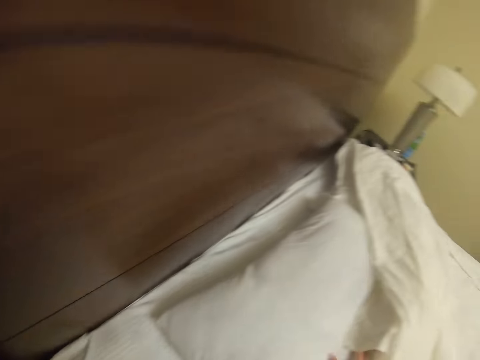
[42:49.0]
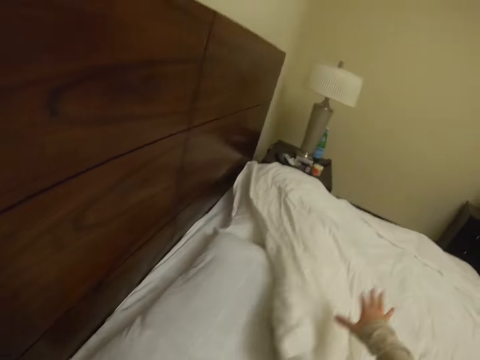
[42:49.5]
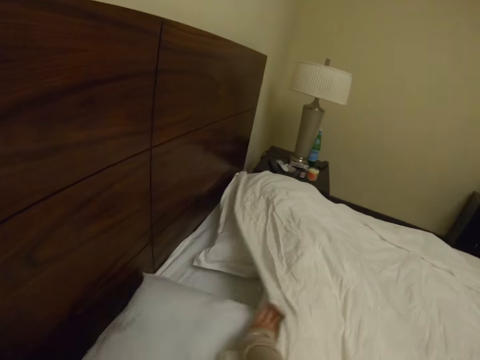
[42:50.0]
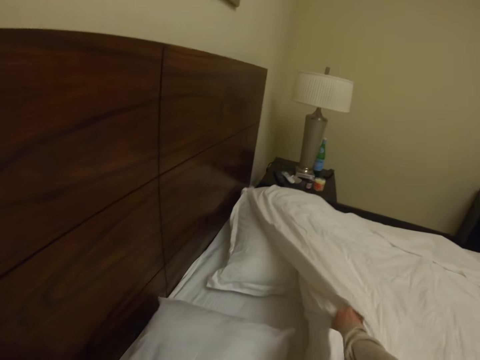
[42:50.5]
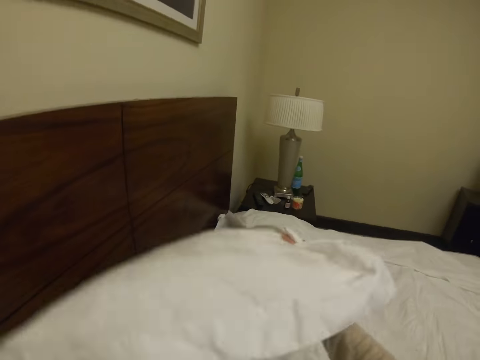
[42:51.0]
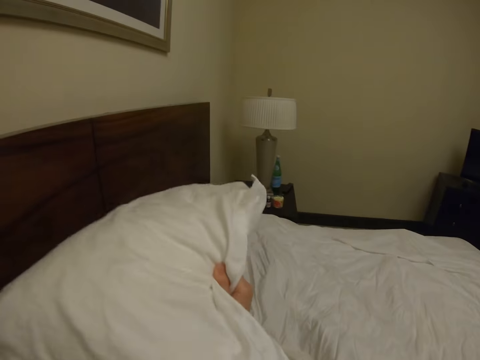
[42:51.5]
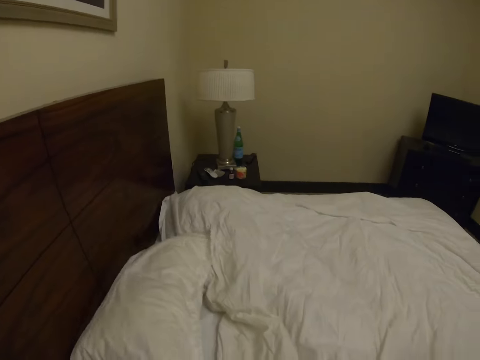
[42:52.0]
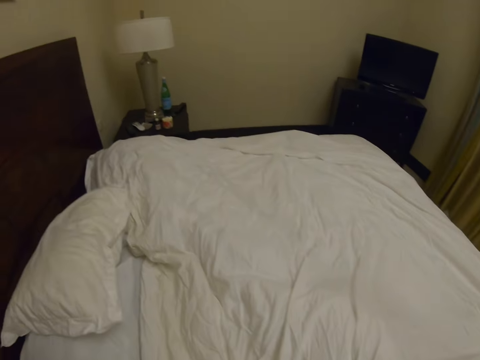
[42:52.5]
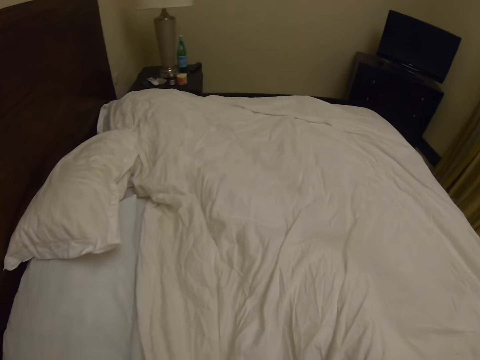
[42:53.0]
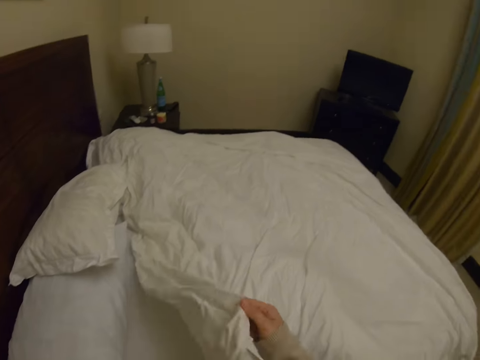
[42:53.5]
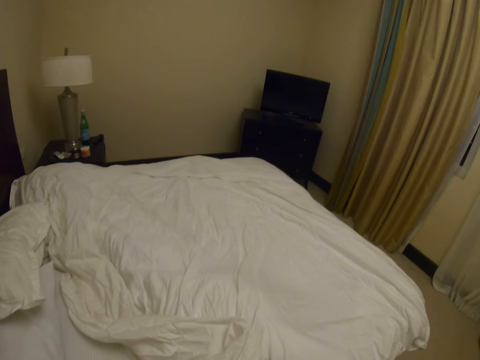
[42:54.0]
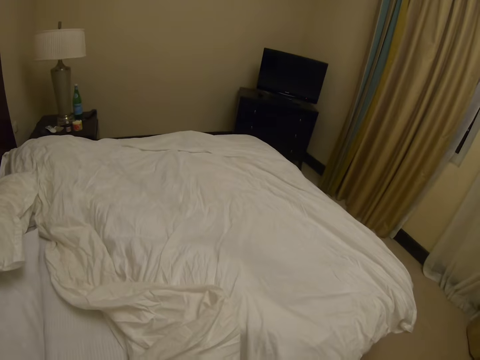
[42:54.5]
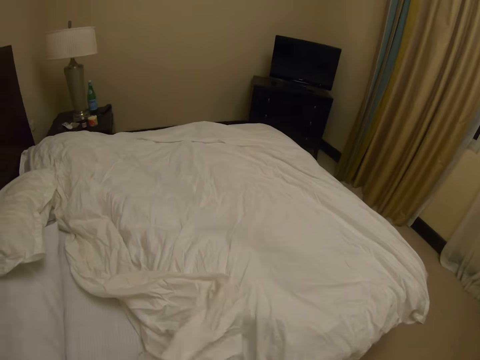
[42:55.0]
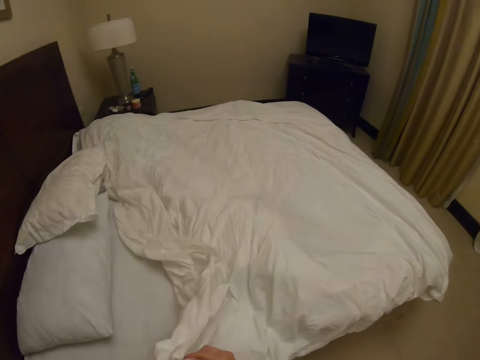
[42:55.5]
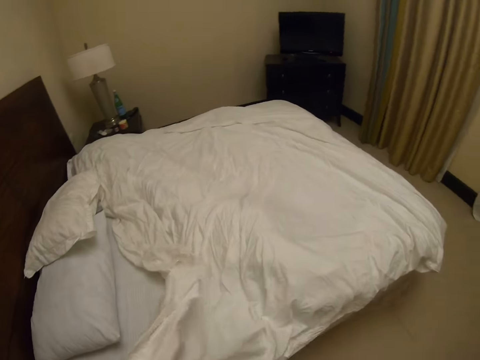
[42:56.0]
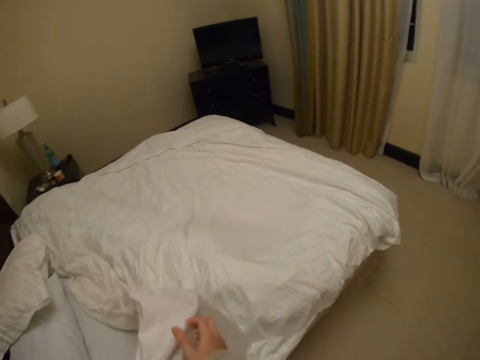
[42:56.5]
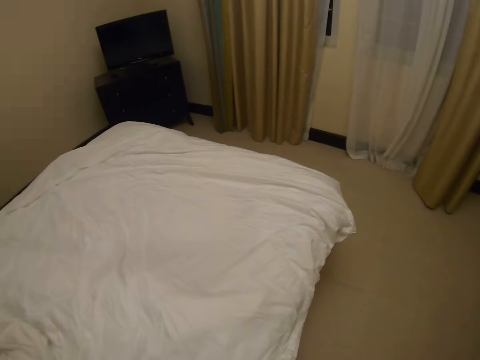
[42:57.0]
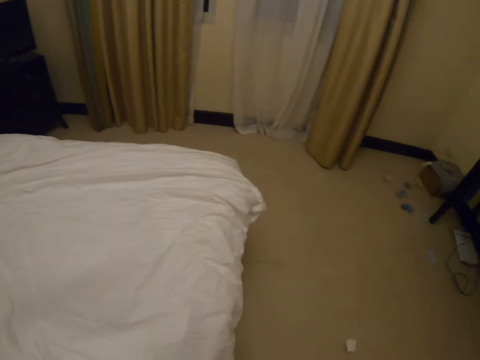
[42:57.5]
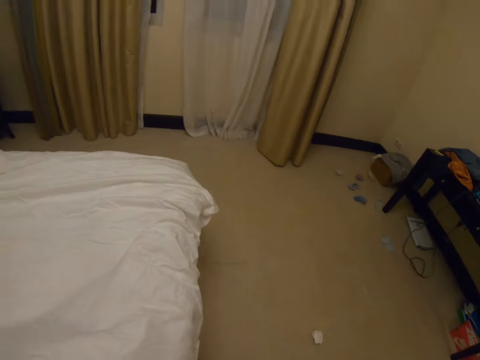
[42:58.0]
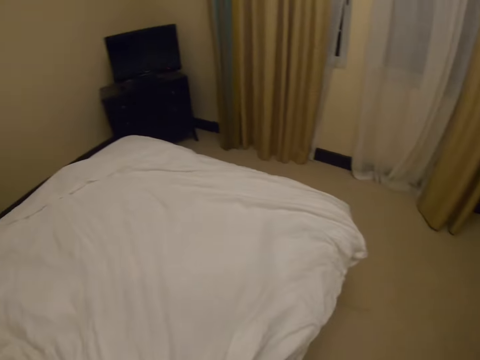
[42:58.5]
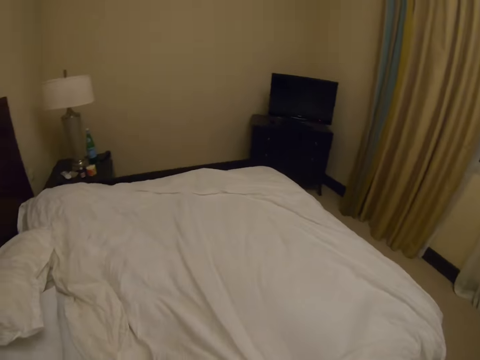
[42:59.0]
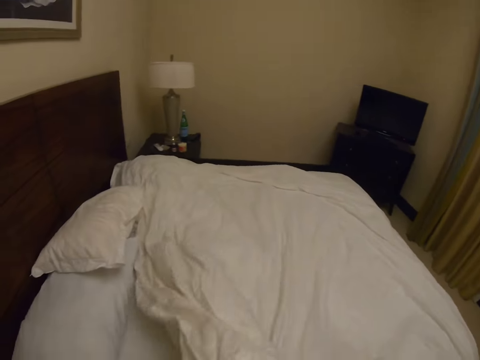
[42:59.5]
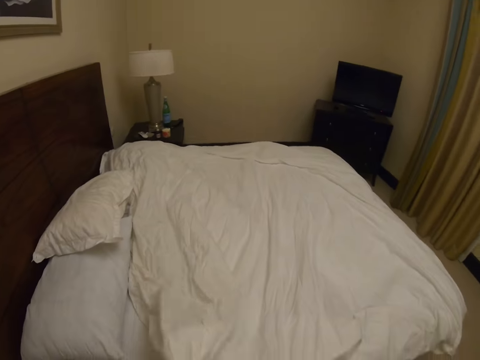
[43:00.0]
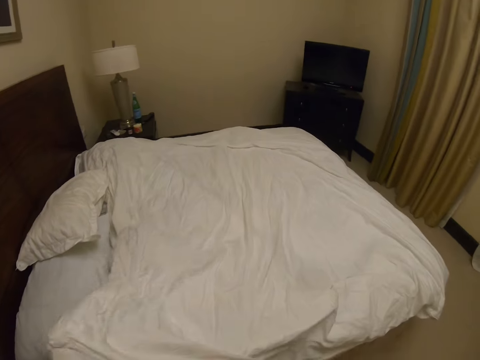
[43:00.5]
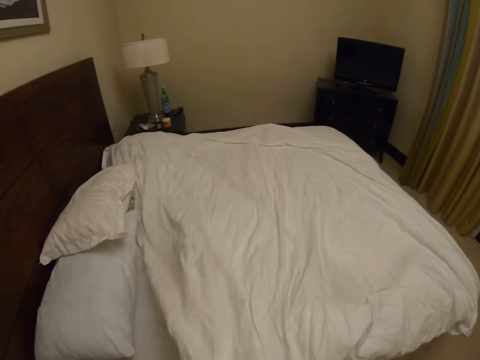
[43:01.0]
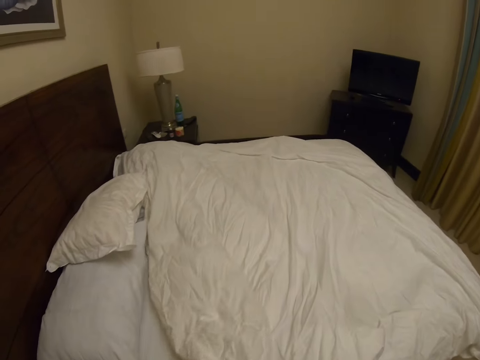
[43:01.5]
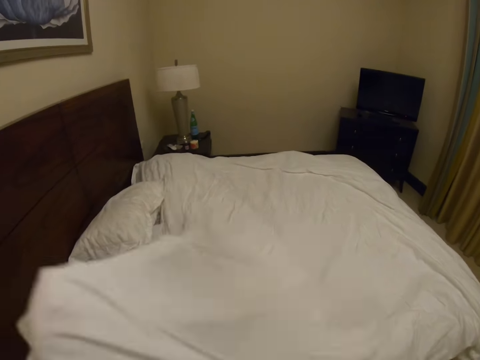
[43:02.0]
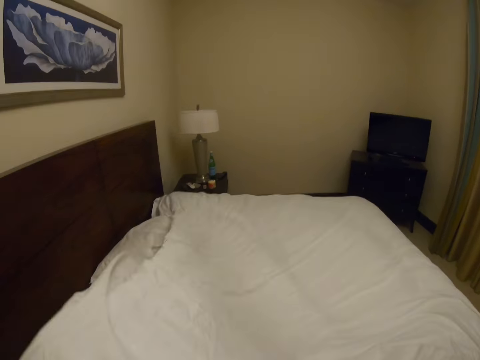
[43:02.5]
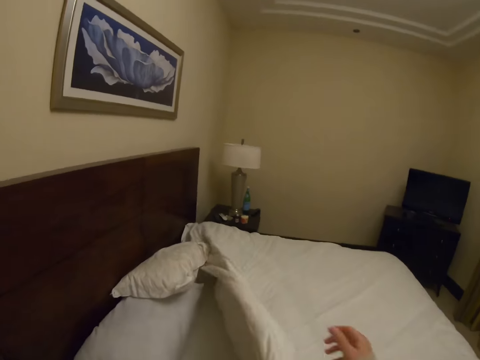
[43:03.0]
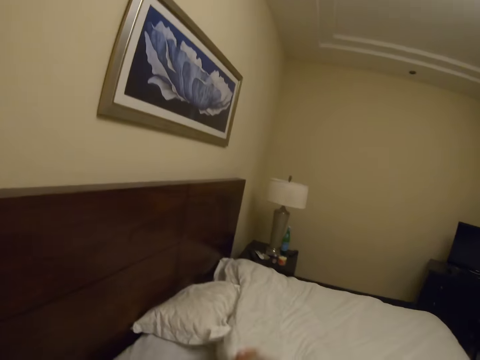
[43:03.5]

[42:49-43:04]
The camera wearer spreads the bed. They pick a pillow. They inspect the pillow. They put the pillow on top of the bed. They tie a string on the beddings. They spread the bed. They look around the bedroom. They spread the beddings.

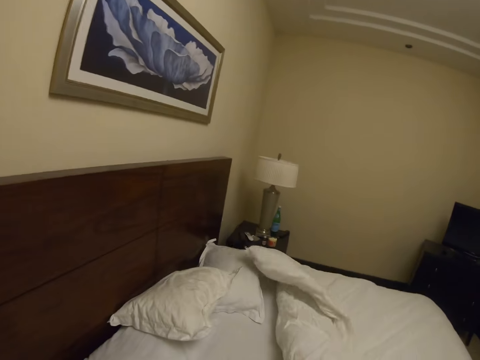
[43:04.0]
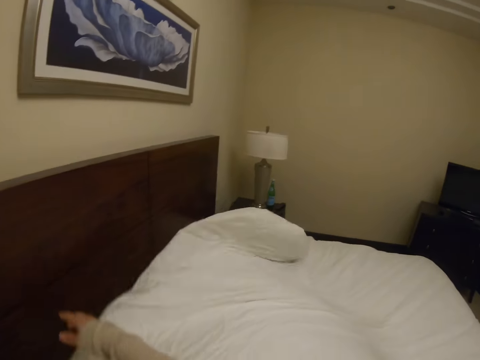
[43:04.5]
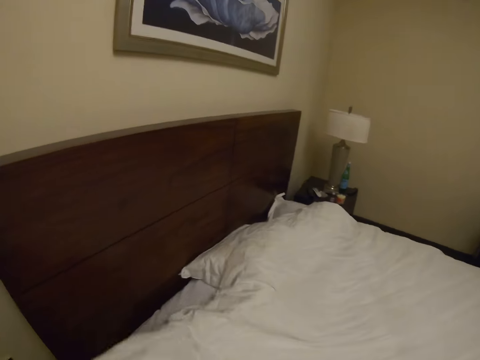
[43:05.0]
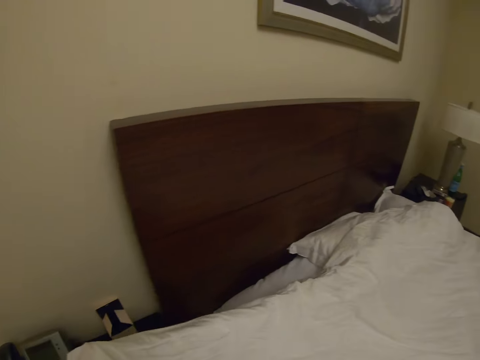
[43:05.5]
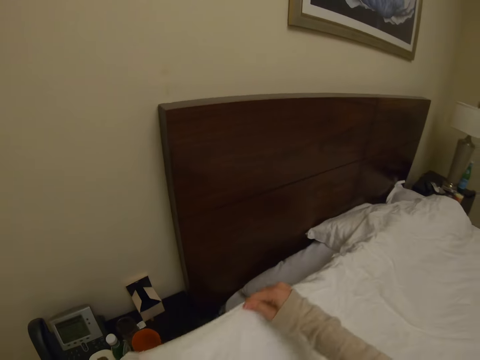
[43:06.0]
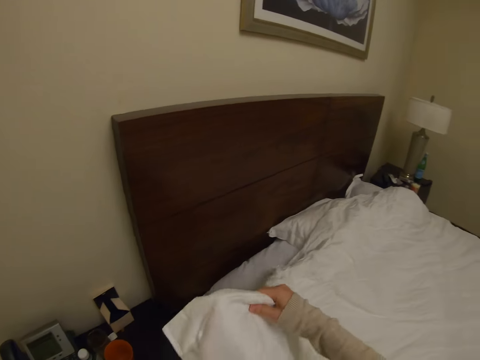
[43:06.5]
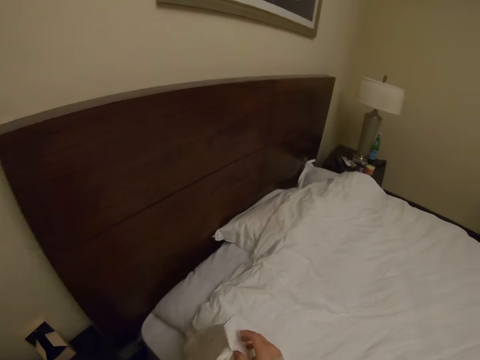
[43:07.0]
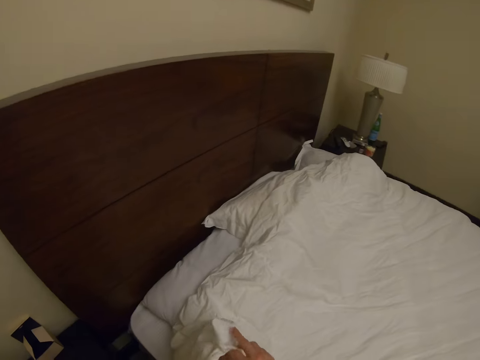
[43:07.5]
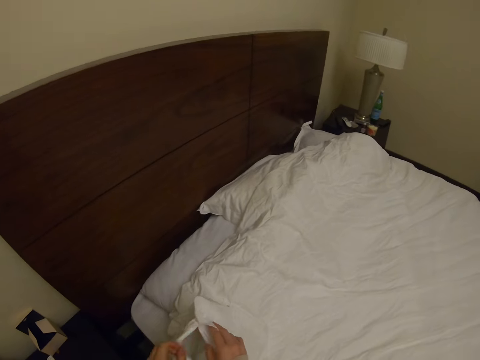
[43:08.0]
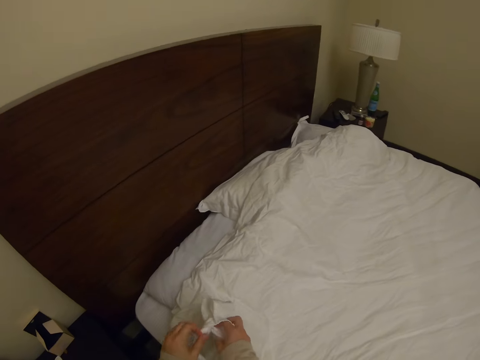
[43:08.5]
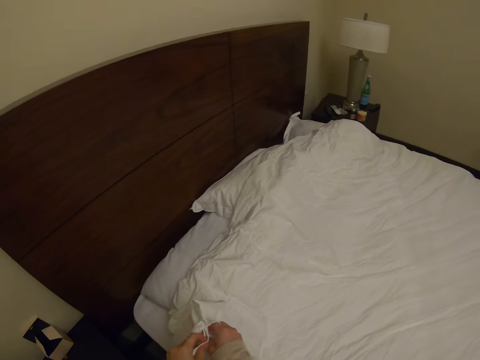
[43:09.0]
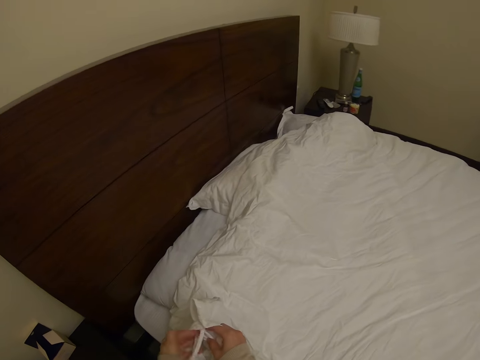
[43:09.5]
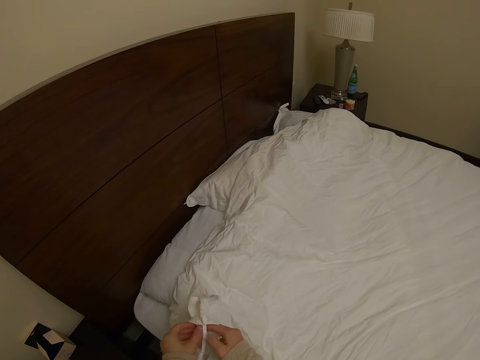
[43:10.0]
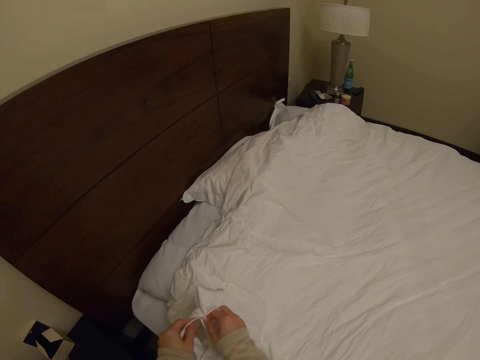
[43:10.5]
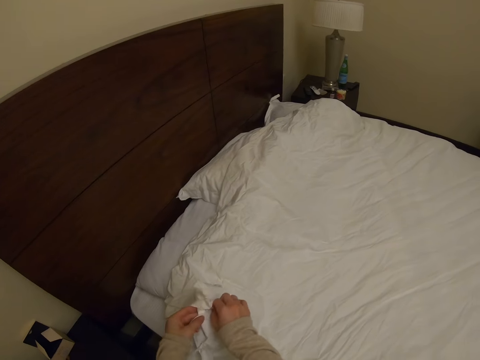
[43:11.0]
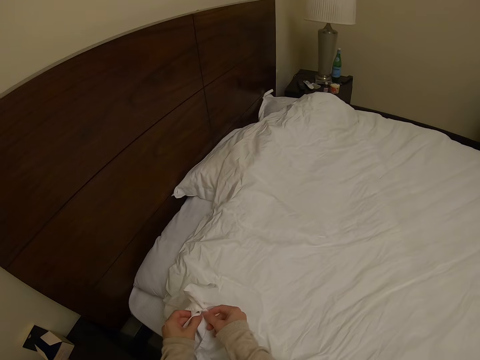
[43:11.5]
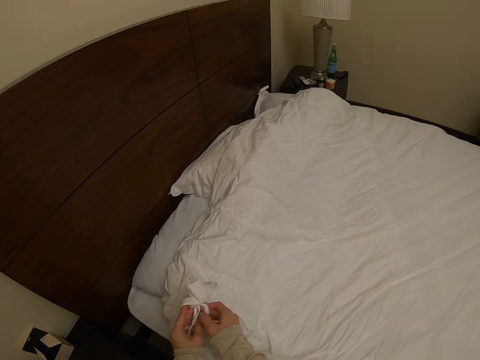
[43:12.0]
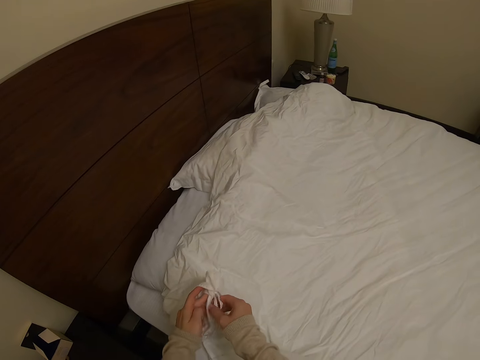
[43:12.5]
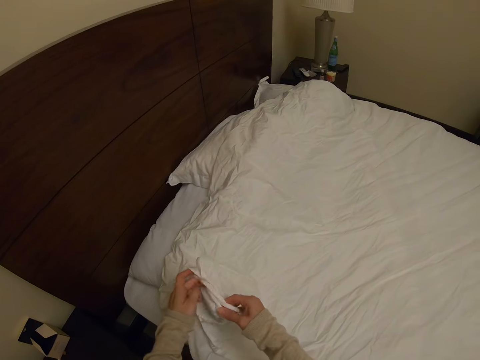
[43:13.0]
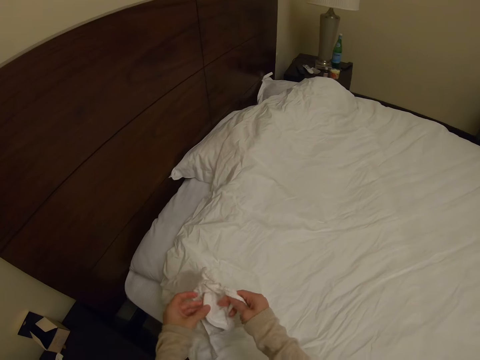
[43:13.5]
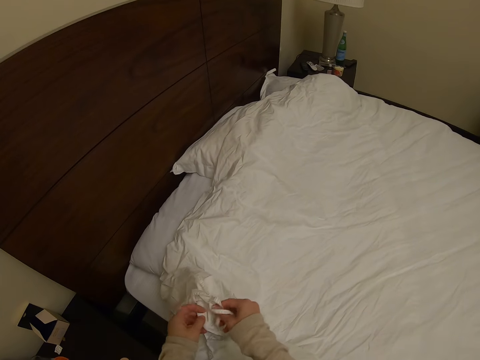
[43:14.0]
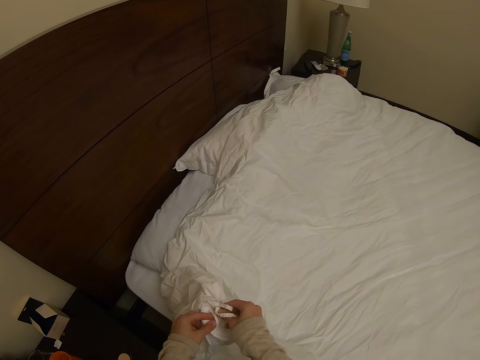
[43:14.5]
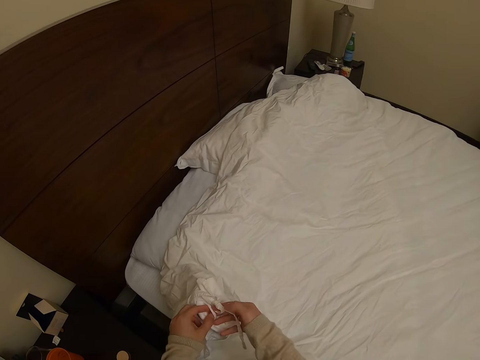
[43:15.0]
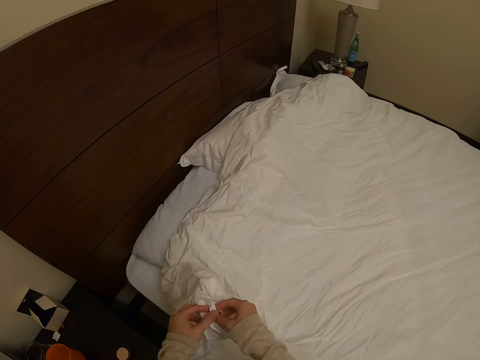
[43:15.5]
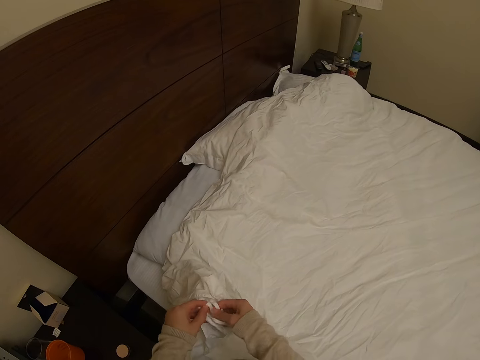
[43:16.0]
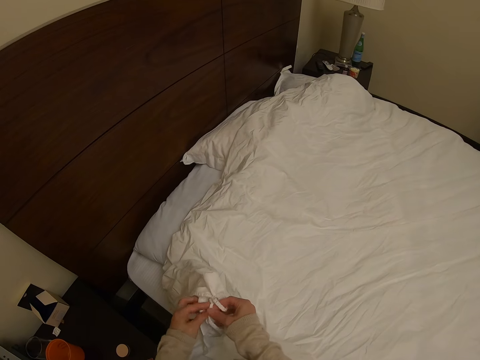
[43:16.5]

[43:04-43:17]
The camera wearer inspects the beddings.
